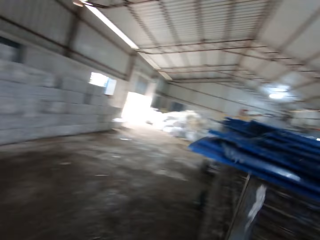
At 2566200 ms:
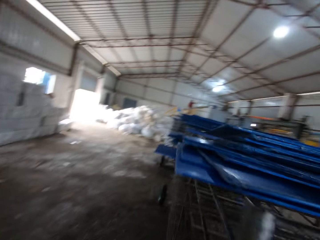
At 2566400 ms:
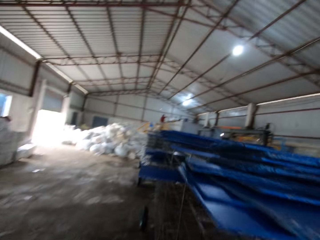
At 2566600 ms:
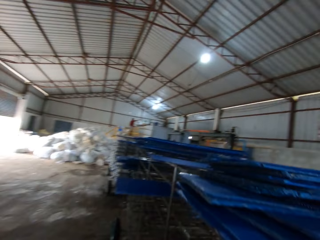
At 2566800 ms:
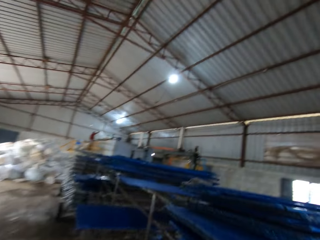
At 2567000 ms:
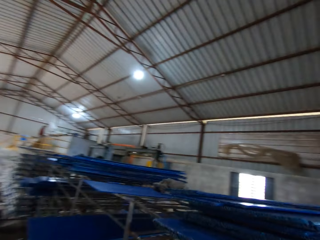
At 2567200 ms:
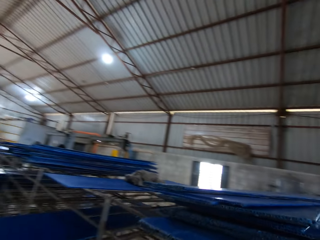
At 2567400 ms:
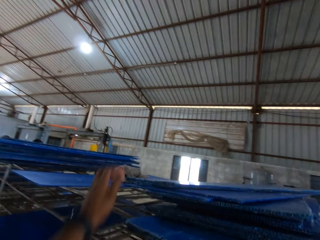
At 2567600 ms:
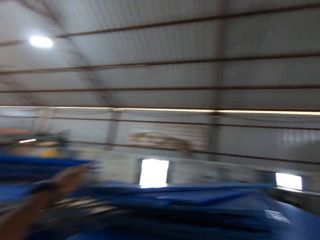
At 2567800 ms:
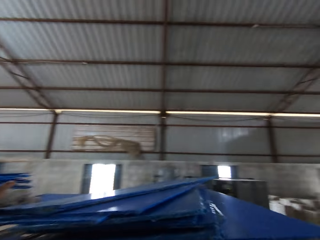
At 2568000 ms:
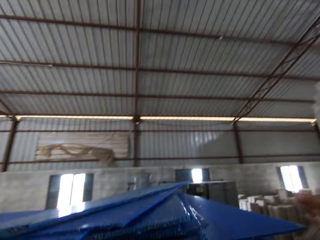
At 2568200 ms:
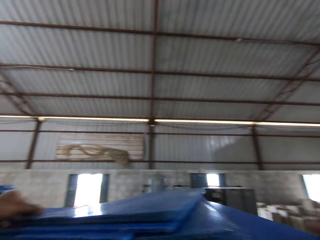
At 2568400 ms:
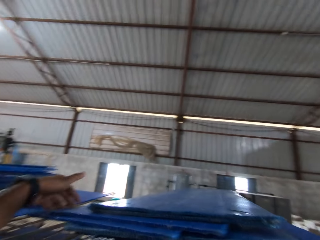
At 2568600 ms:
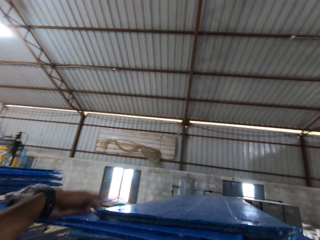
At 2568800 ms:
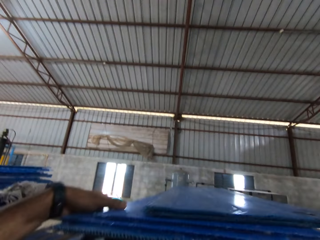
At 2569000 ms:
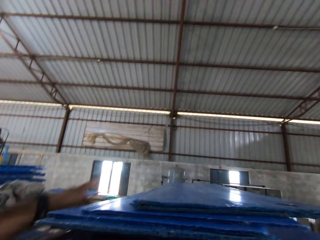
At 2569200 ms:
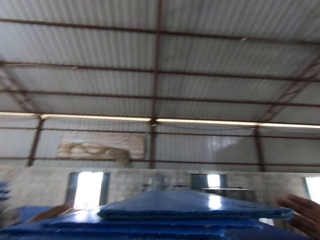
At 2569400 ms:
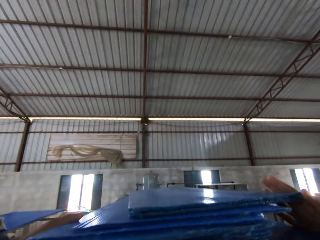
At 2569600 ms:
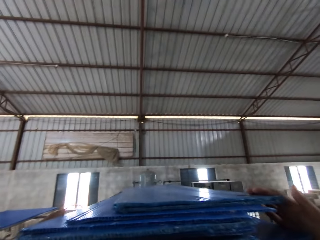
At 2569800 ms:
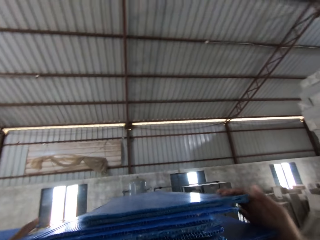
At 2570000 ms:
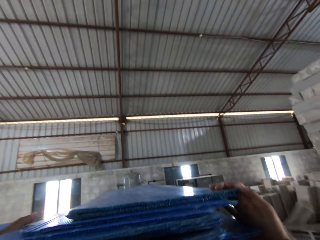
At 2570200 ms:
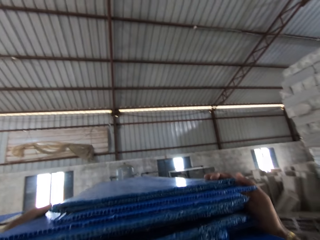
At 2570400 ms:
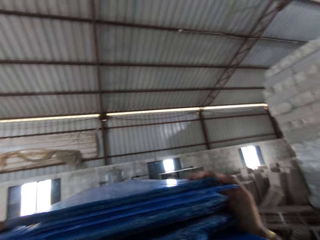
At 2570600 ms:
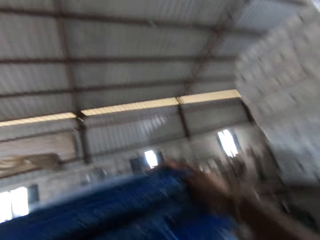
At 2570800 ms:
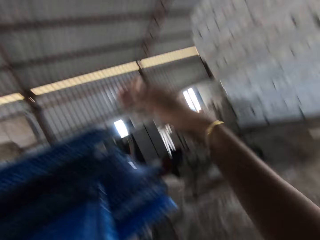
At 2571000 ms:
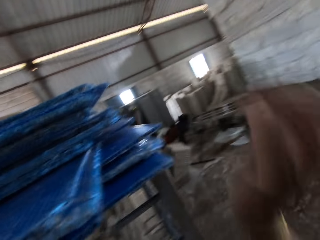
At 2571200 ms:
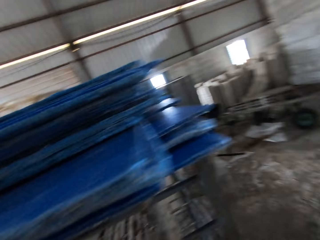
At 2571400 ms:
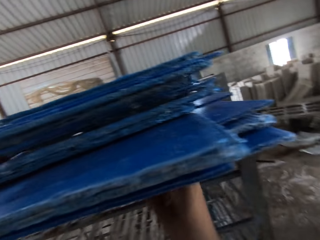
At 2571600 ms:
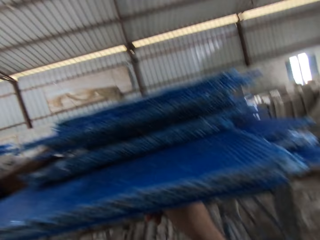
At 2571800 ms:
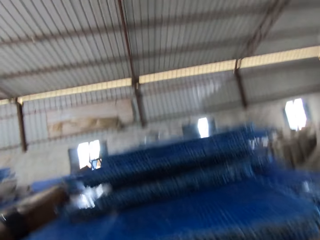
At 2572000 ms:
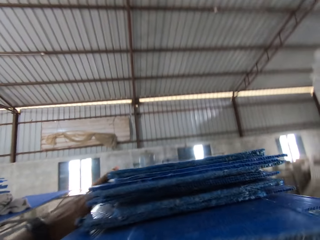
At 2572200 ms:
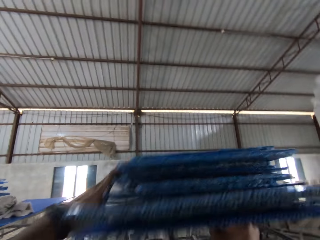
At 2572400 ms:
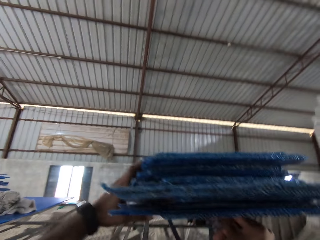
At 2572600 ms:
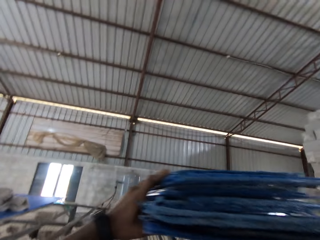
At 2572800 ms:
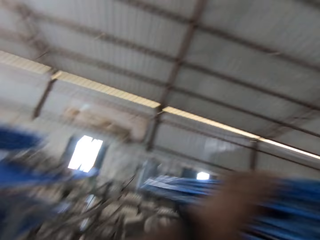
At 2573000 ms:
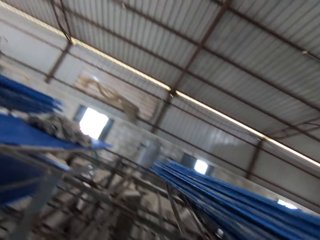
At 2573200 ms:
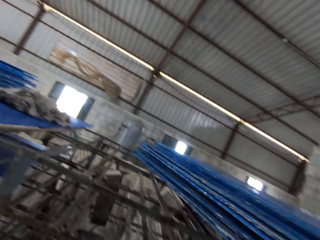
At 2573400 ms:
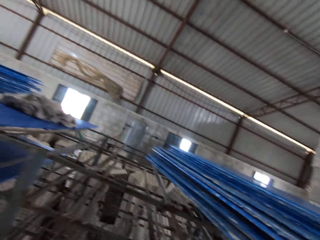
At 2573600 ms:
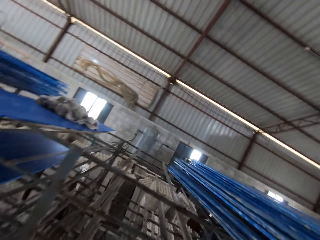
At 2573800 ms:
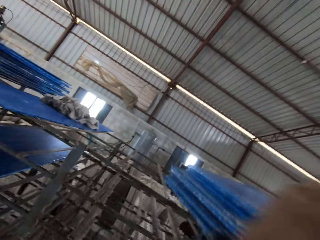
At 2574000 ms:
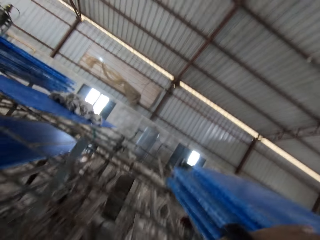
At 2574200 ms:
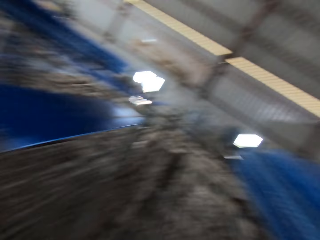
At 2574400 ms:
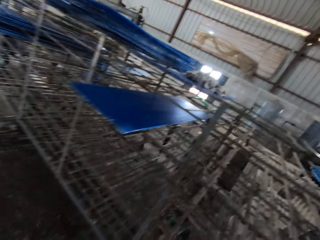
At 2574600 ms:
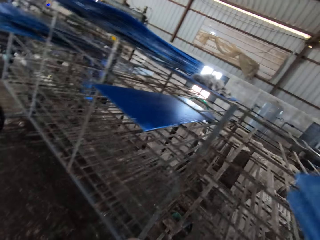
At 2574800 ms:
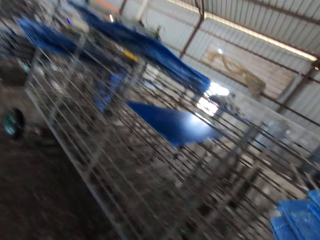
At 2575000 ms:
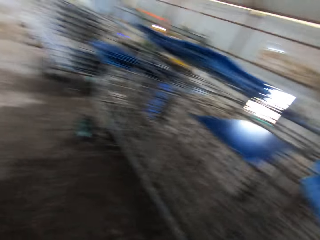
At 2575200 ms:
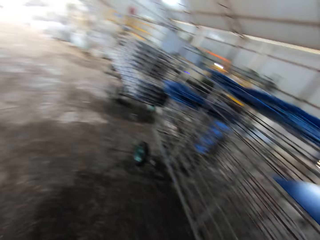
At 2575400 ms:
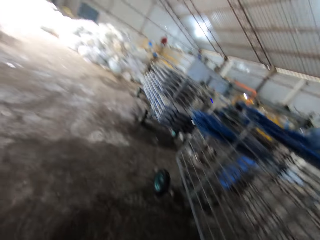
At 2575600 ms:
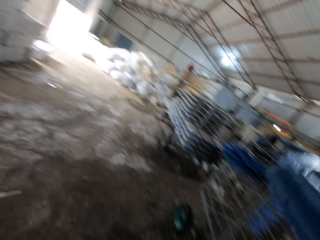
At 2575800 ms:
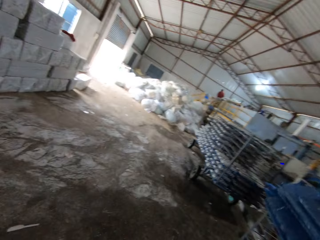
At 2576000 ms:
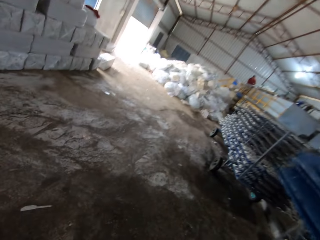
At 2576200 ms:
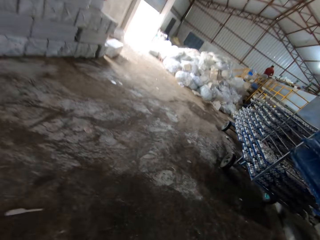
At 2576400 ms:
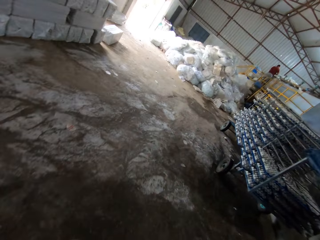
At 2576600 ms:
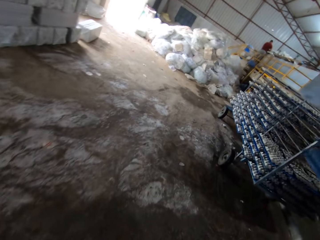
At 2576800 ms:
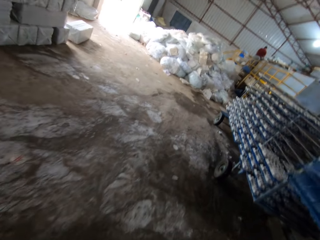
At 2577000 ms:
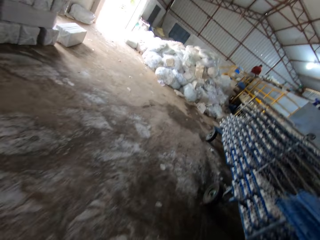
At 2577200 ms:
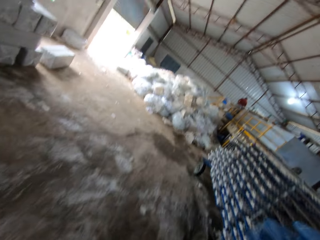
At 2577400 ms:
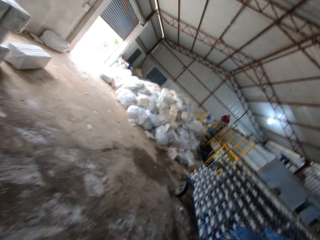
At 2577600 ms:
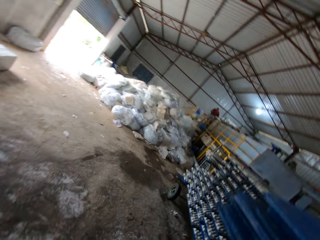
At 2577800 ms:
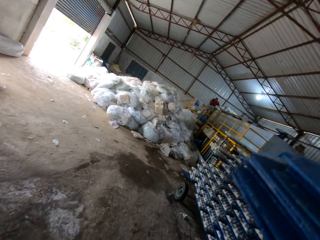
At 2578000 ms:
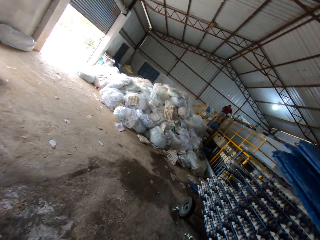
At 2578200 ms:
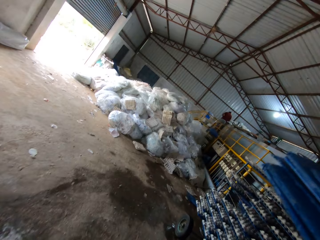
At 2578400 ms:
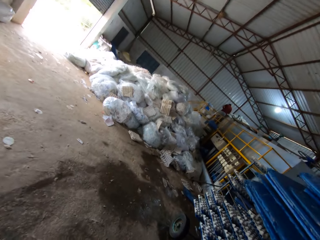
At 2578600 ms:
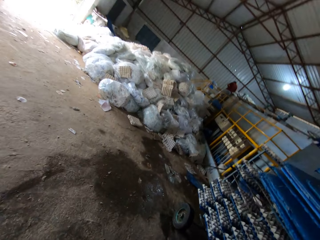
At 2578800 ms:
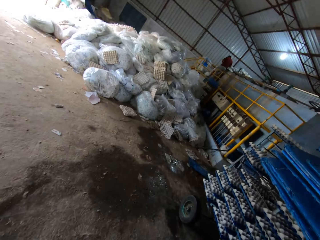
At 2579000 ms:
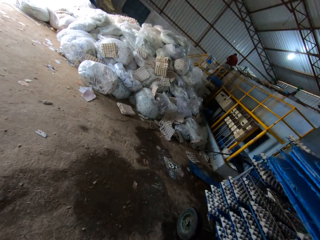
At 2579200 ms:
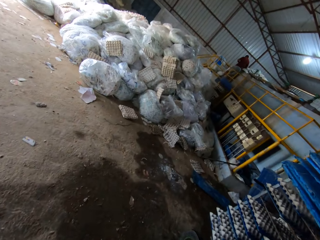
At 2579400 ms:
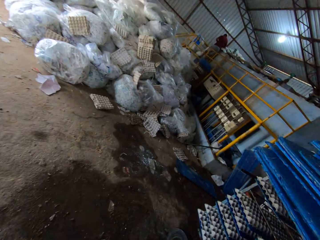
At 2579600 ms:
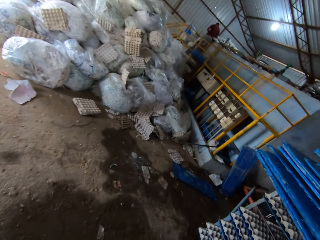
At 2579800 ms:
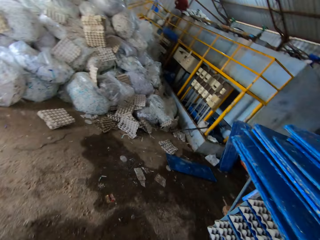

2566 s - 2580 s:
The camera wearer arranges the plastic sheets on the rack with both hands. They pick cards. They carry the plastic sheets from the rack with both hands. They walk around.

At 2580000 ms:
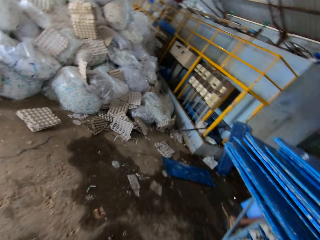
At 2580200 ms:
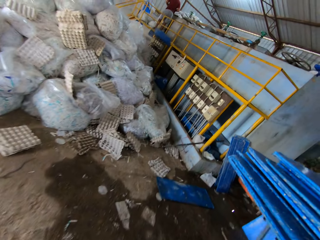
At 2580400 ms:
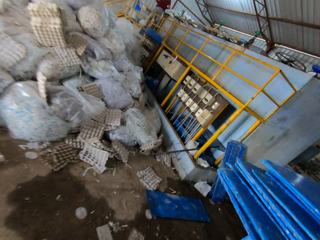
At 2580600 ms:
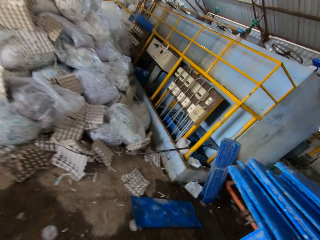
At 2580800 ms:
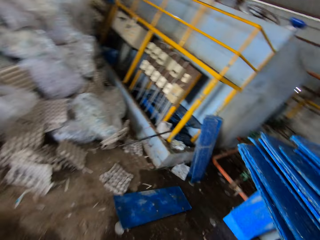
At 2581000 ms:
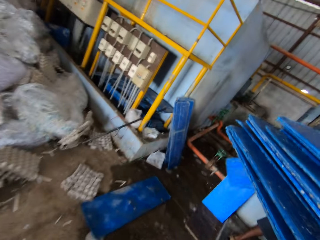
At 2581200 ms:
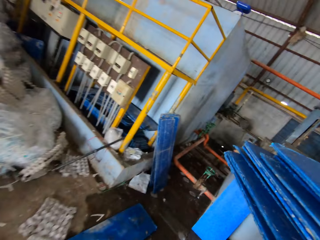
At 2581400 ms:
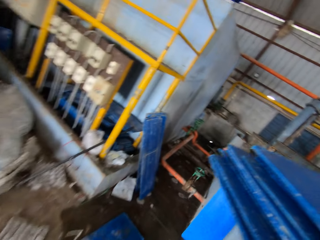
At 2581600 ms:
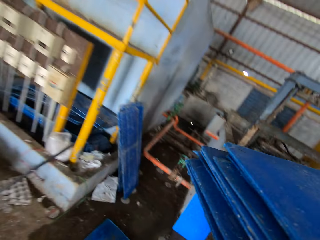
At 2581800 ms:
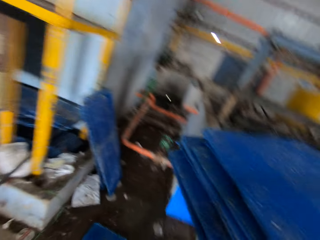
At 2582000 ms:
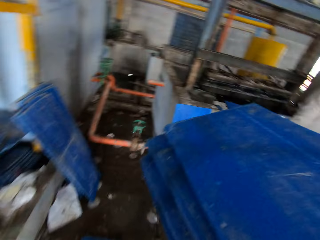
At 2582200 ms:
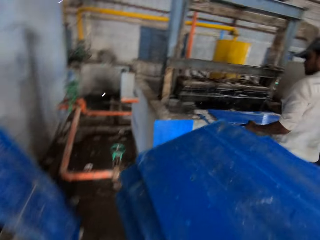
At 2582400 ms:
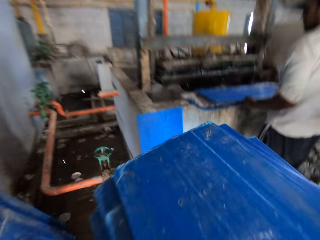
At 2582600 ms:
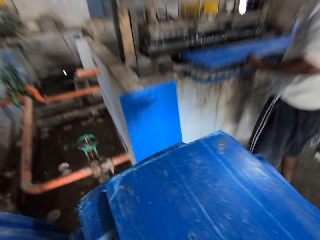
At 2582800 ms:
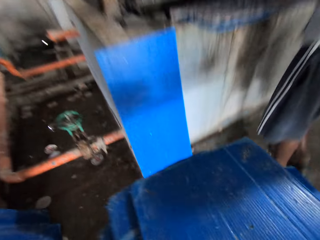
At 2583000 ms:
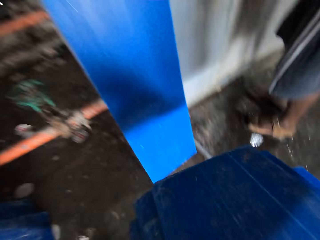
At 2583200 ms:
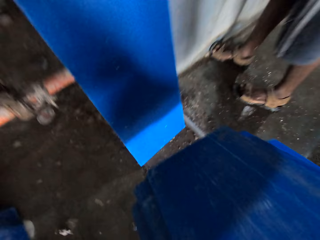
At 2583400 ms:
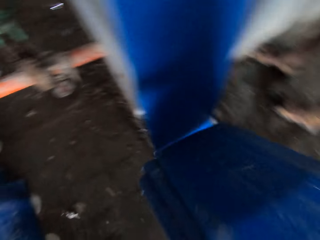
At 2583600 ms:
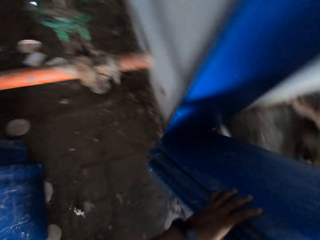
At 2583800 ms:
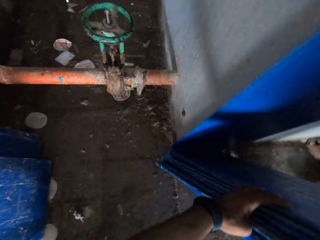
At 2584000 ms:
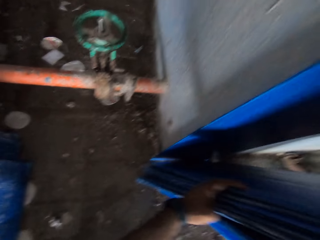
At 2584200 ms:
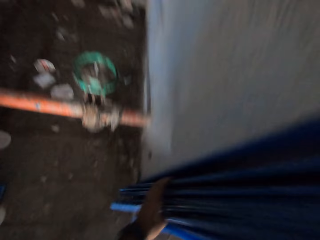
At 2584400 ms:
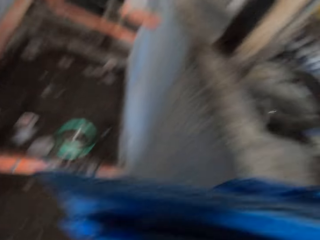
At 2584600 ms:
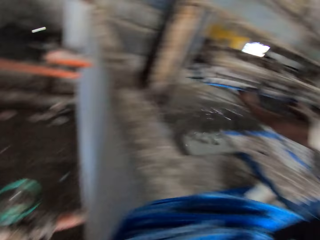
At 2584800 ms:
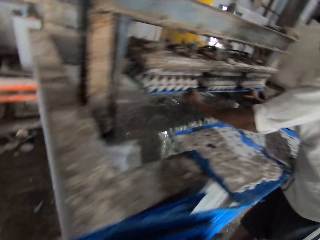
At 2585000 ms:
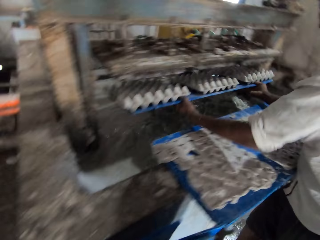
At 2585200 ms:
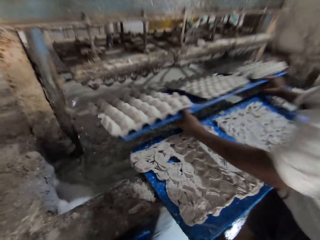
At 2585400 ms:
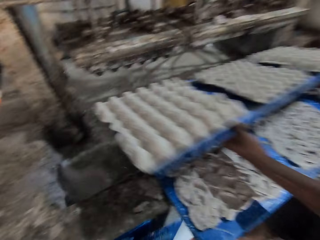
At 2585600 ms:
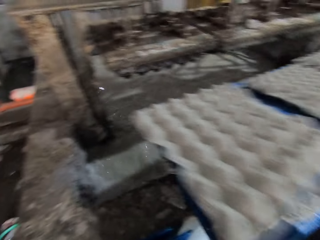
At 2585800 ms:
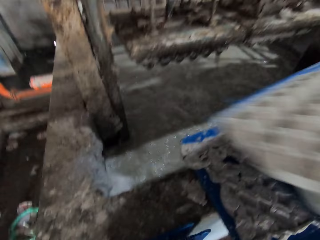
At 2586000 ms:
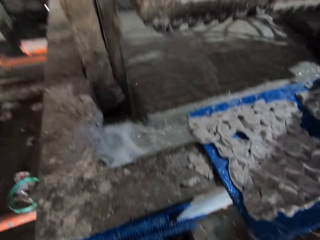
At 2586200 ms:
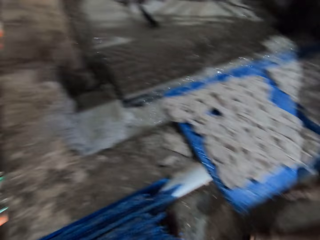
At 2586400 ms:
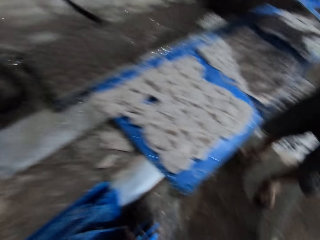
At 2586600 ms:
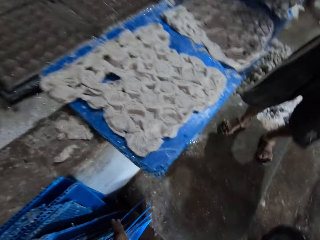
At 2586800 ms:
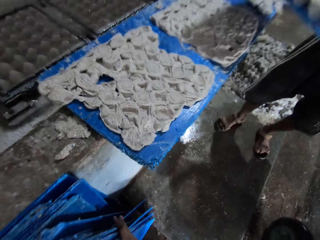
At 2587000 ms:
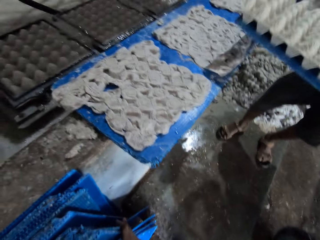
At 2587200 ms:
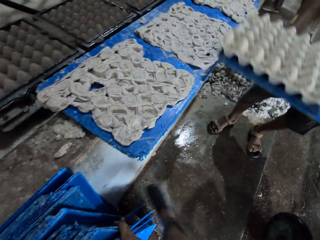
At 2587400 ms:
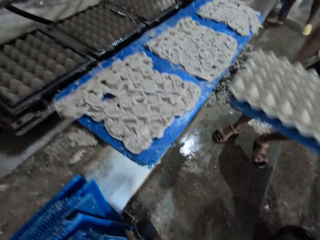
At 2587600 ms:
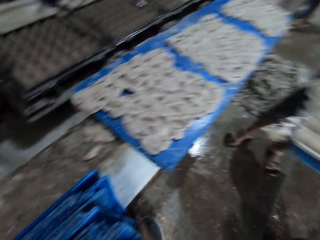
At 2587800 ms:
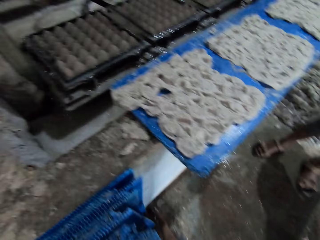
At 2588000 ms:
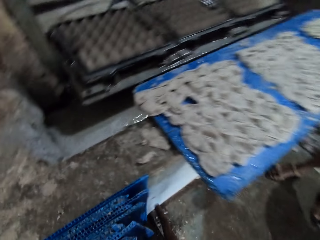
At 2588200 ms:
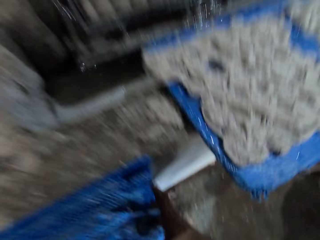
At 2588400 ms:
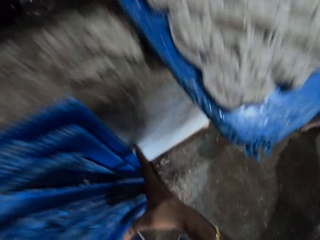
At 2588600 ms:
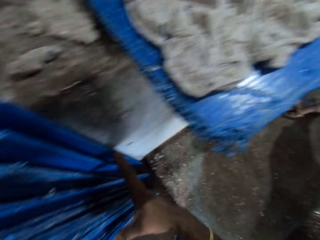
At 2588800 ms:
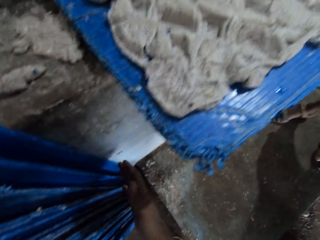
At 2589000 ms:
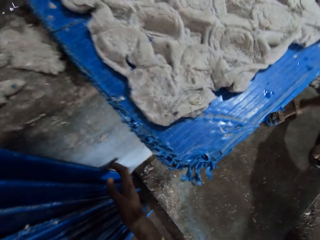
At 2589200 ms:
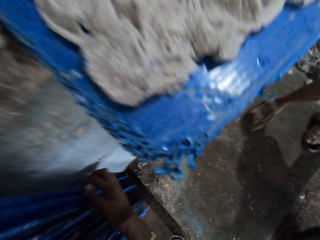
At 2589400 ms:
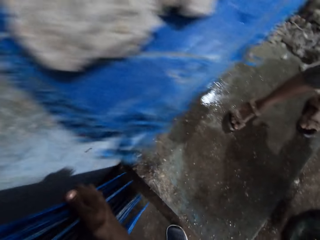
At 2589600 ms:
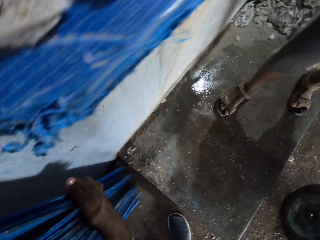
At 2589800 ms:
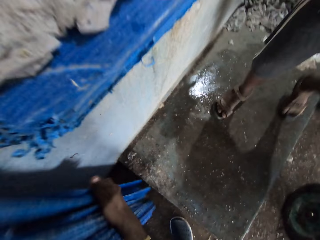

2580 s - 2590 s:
A man carries the plastic sheet with both hands. The camera wearer drops the plastic sheets or cards on the floor with both hands. The man carries egg crates from the egg crate machine with a plastic sheet in both hands. The camera wearer arranges the egg crates on the floor with both hands. They look around.
